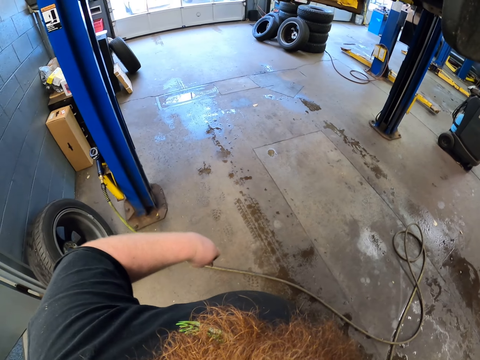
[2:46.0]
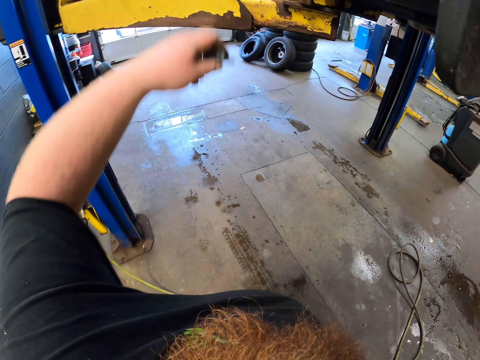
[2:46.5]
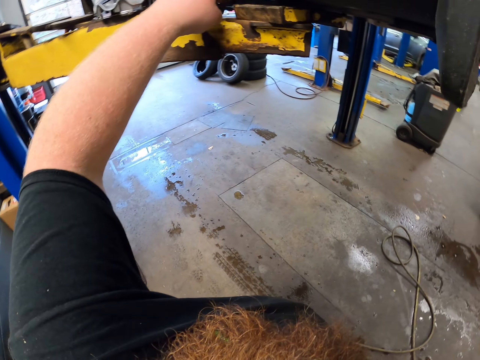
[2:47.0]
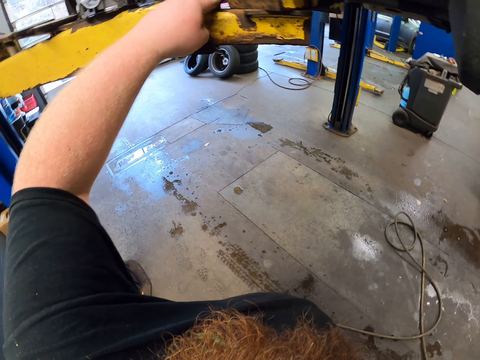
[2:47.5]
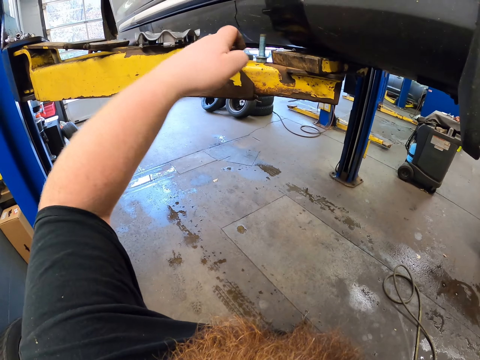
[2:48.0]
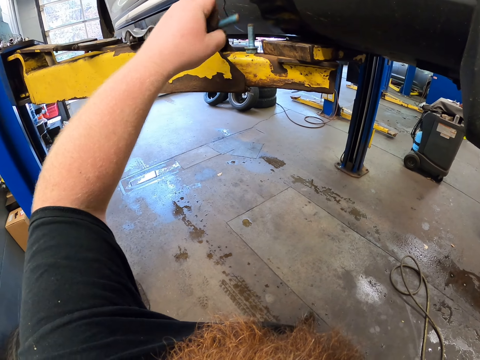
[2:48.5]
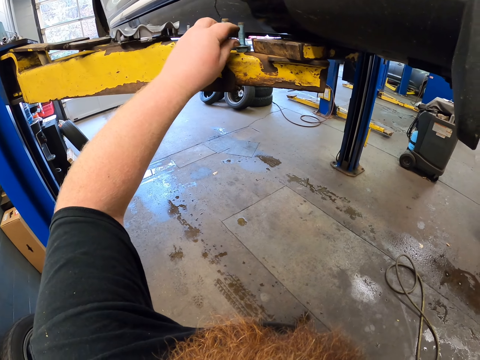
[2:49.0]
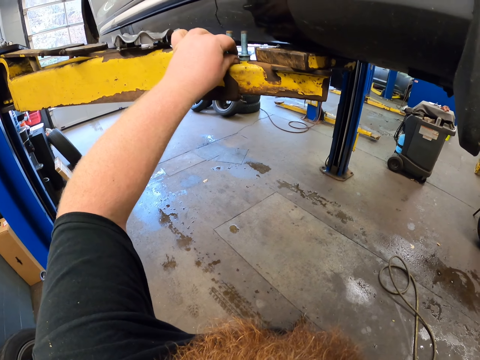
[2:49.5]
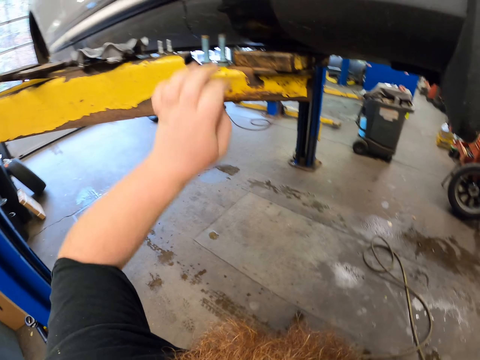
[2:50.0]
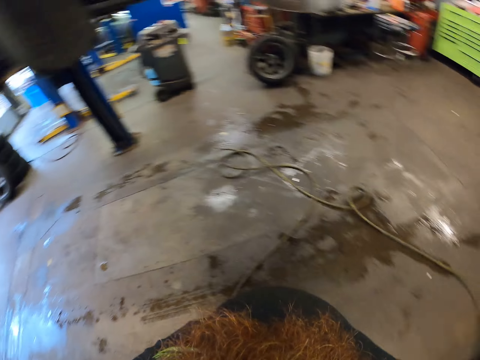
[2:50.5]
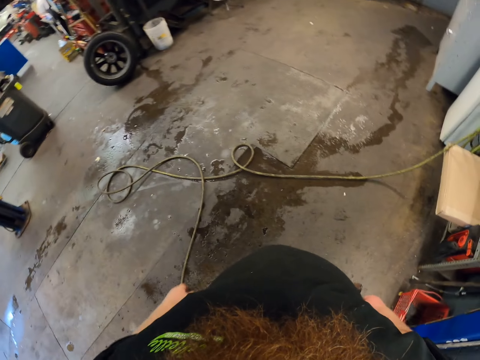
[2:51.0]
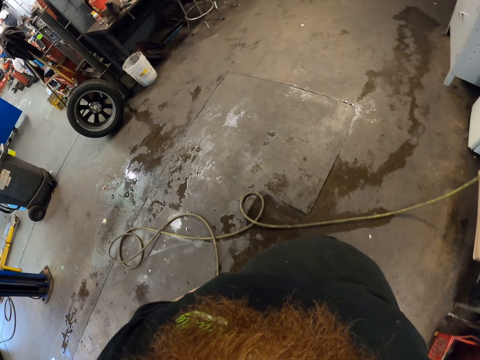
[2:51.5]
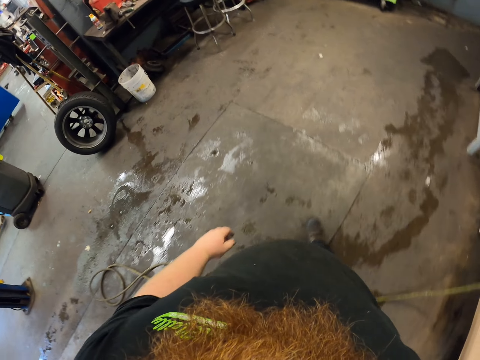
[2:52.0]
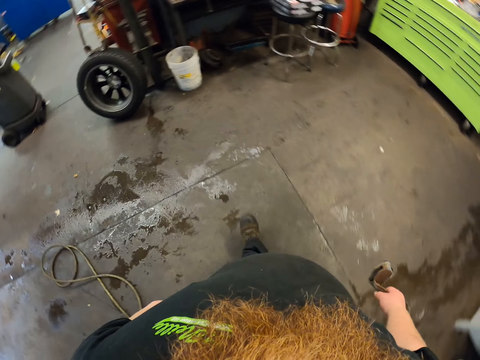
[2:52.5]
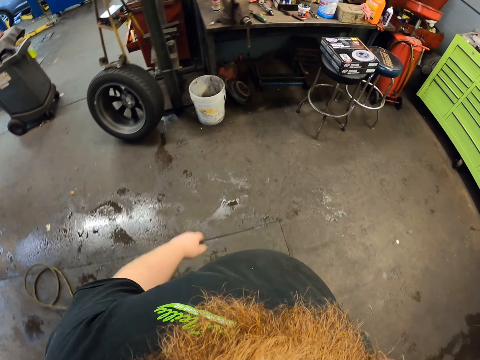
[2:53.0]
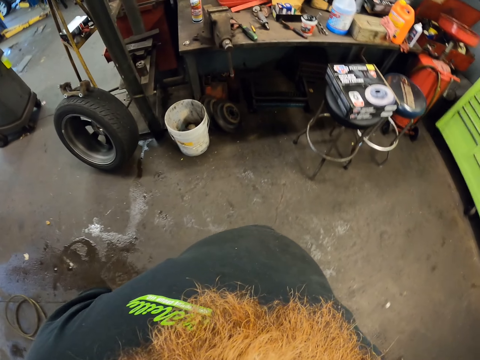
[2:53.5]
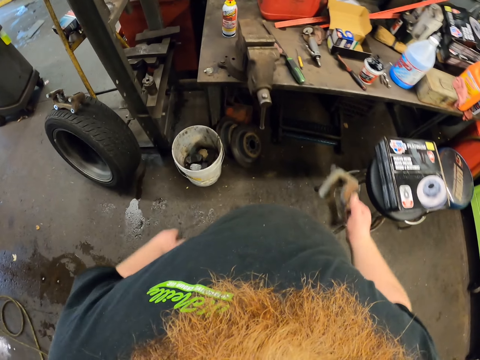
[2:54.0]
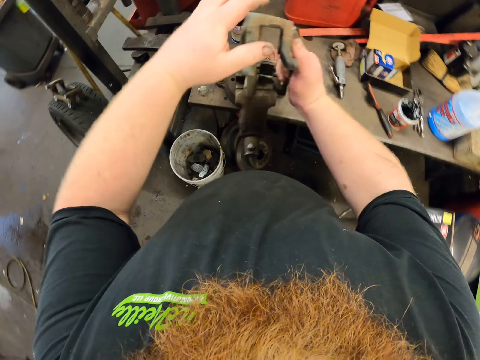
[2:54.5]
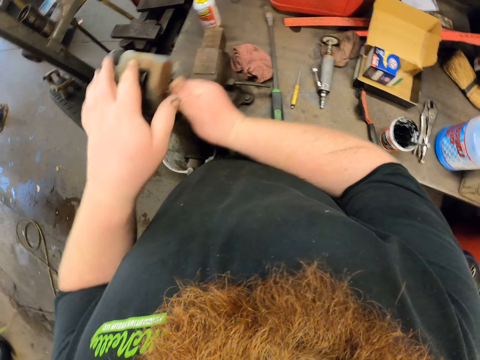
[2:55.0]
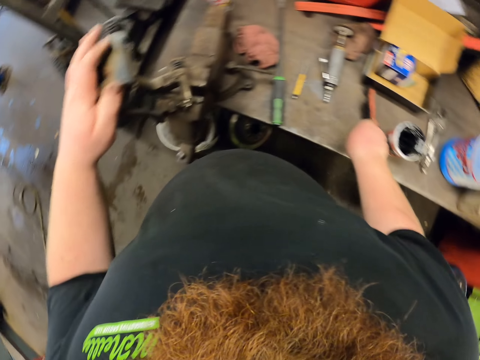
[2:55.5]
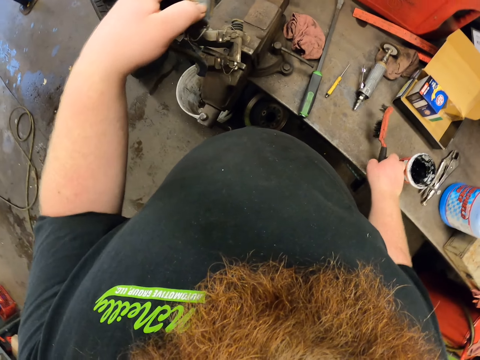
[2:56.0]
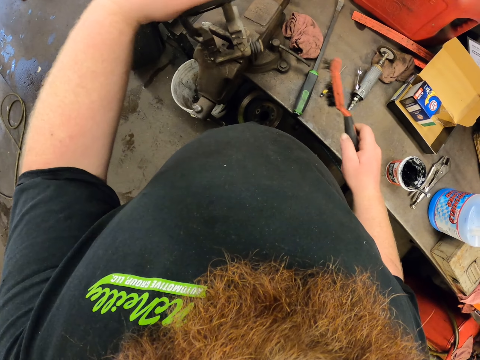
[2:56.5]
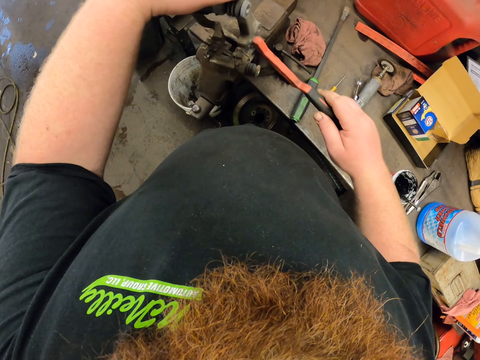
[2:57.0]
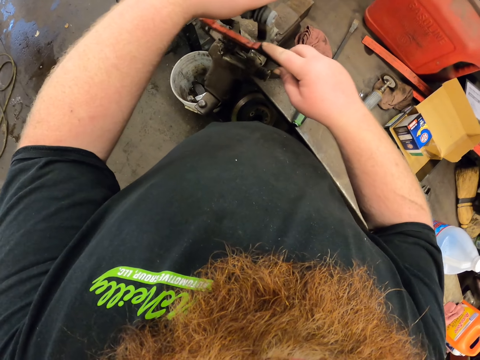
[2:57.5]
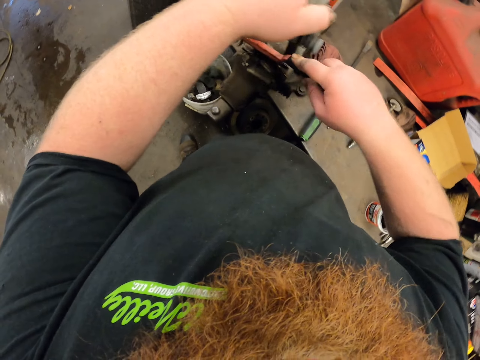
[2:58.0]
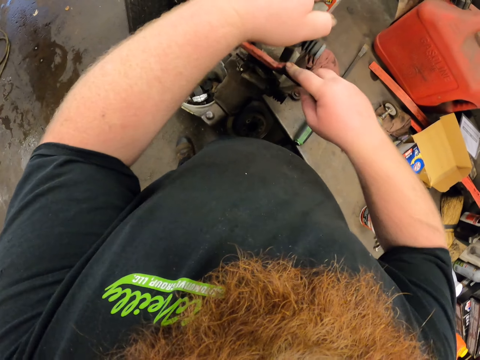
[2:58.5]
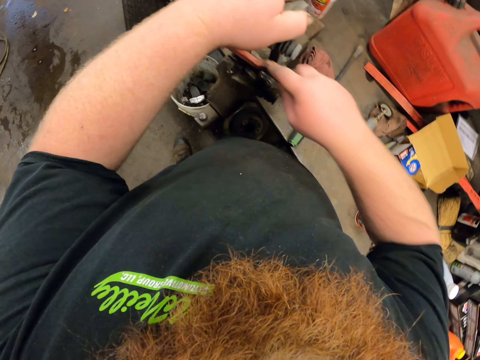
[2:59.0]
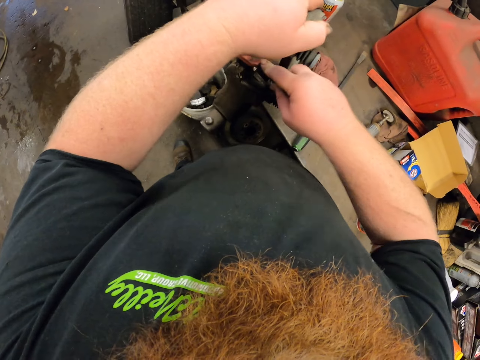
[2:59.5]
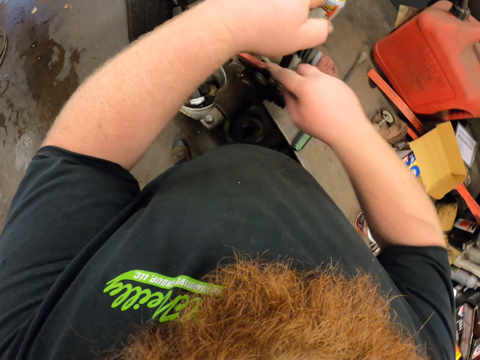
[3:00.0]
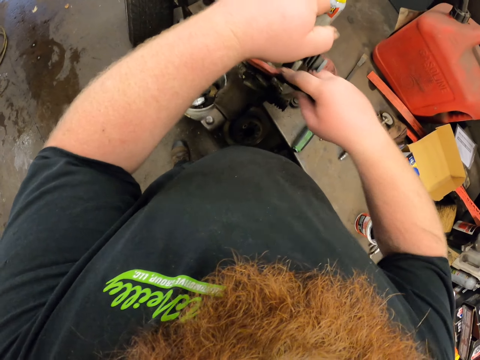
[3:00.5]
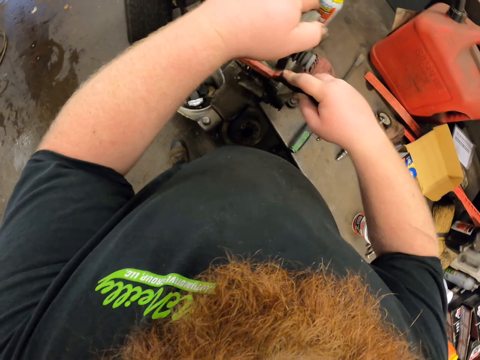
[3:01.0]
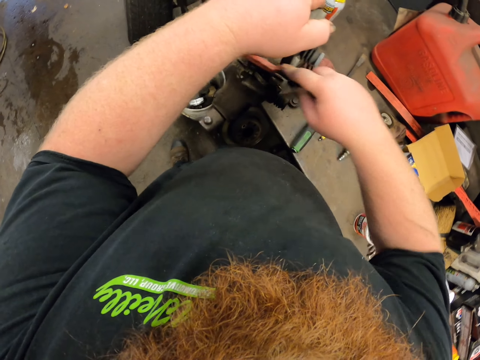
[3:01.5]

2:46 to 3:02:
The camera wearer puts bolts on the hydraulic hoist. They carry the caliper housing to the work surface. They walk in the garage. They hold the caliper housing and grab a wire brush. They put the brake caliper on the table and turn the brake caliper. They brush the caliper housing with the wire brush.

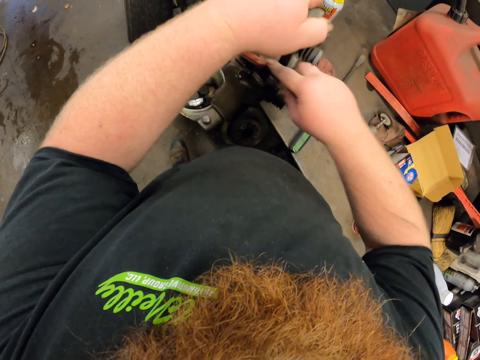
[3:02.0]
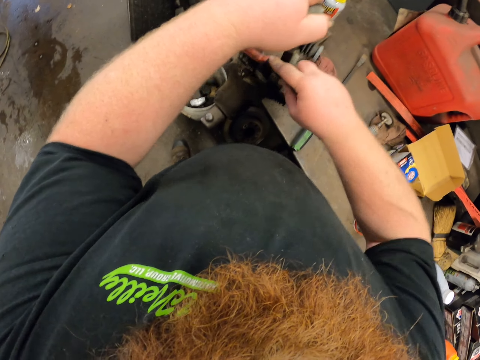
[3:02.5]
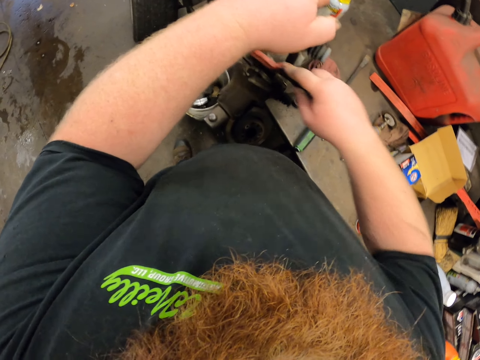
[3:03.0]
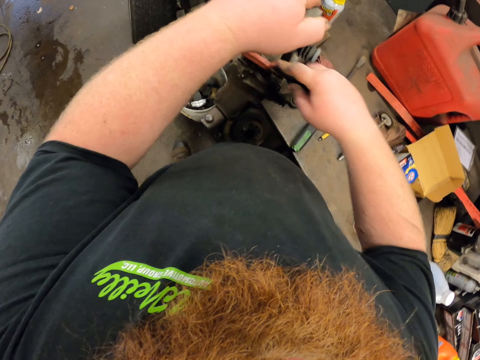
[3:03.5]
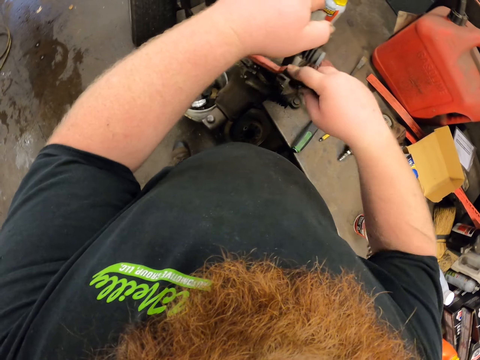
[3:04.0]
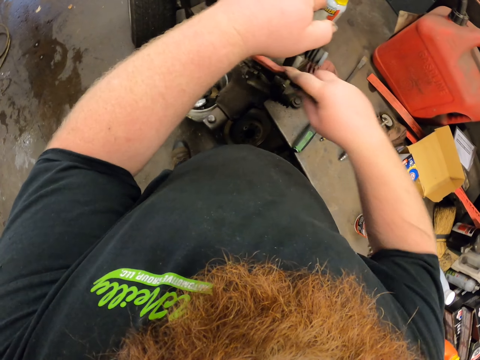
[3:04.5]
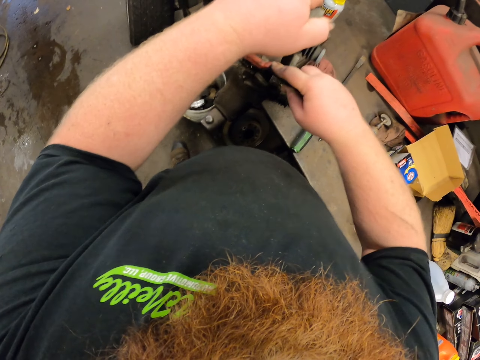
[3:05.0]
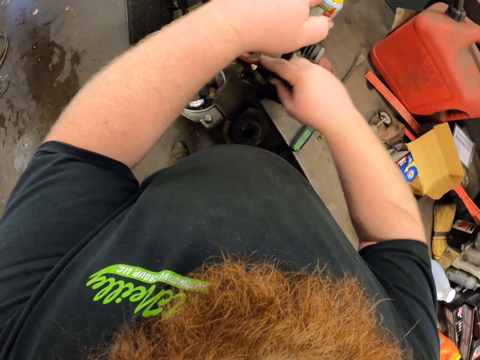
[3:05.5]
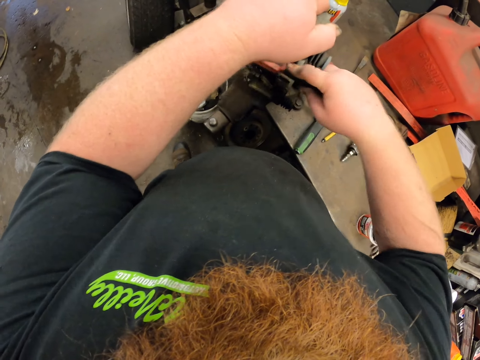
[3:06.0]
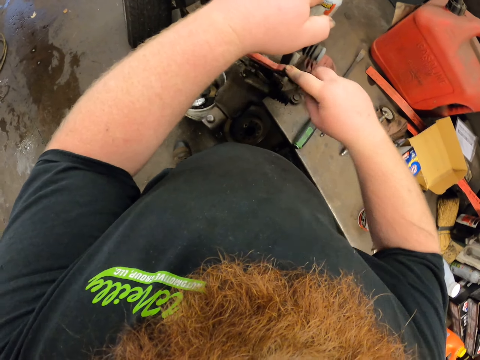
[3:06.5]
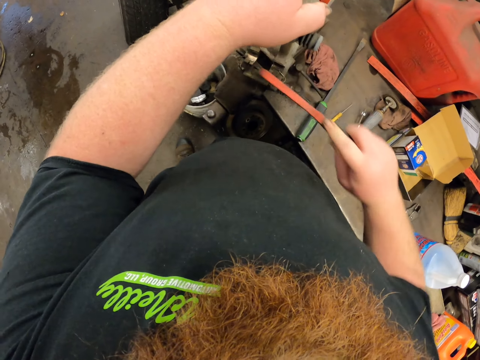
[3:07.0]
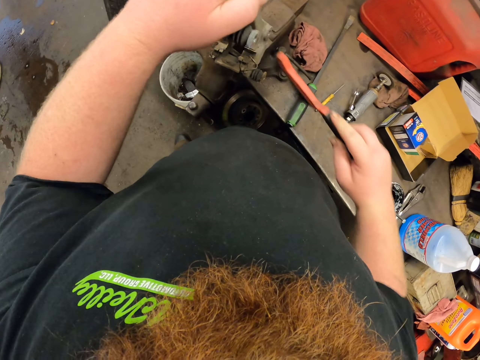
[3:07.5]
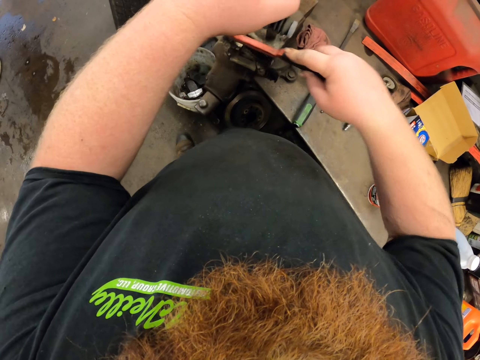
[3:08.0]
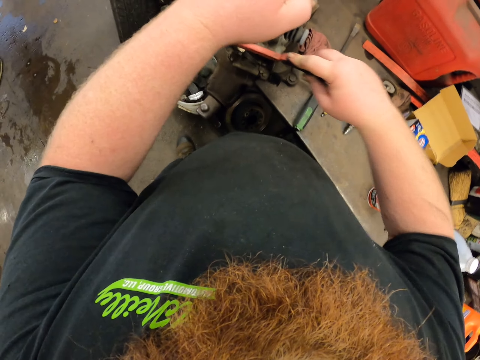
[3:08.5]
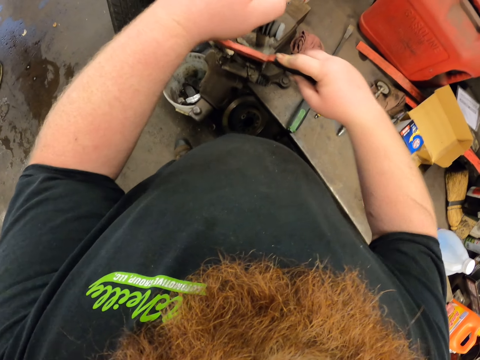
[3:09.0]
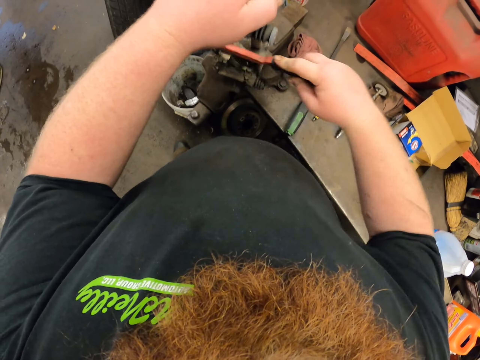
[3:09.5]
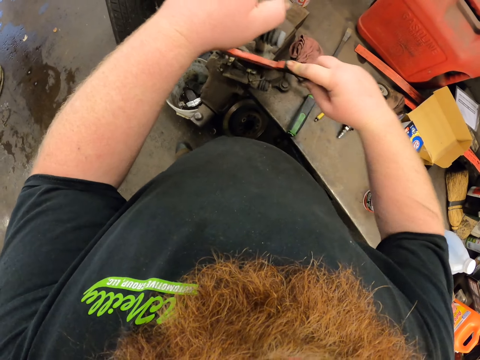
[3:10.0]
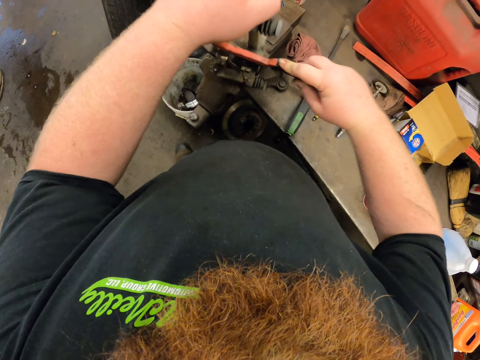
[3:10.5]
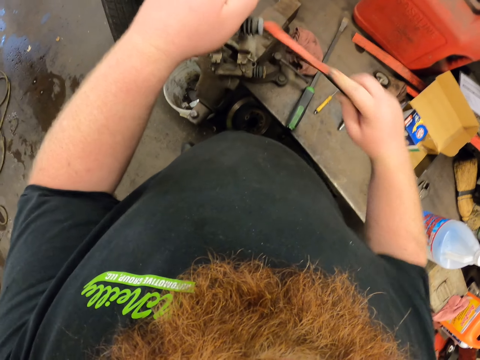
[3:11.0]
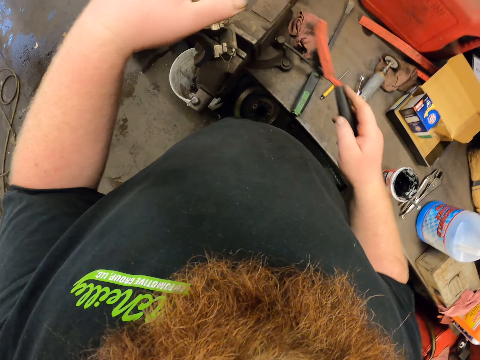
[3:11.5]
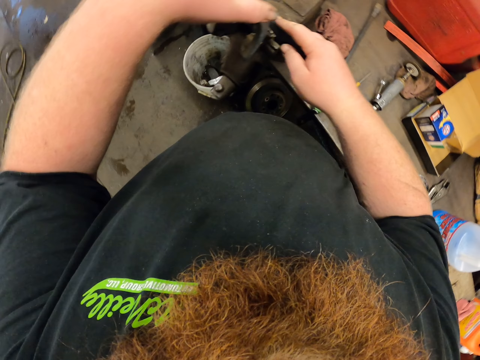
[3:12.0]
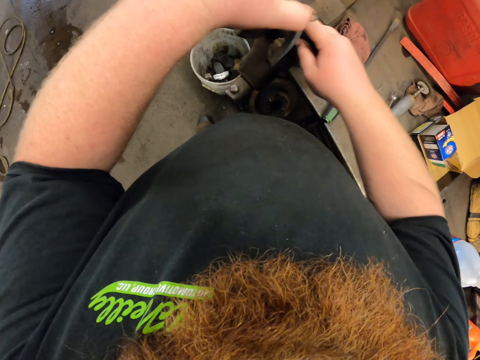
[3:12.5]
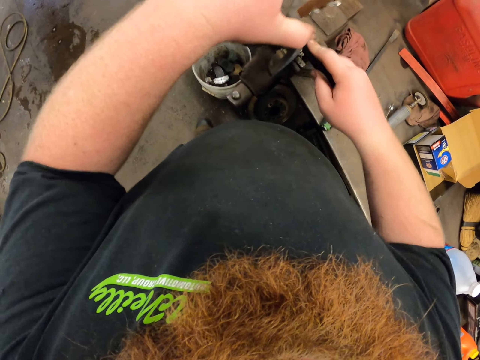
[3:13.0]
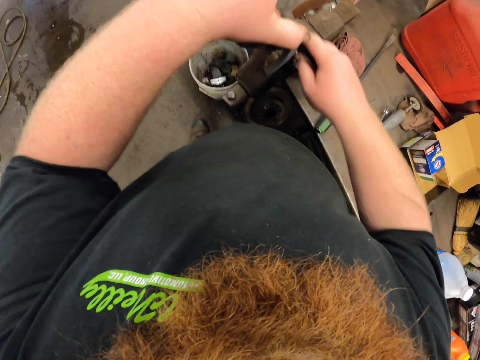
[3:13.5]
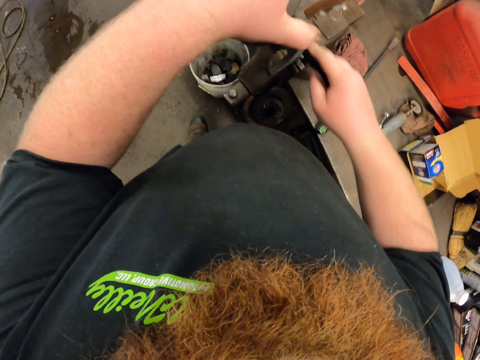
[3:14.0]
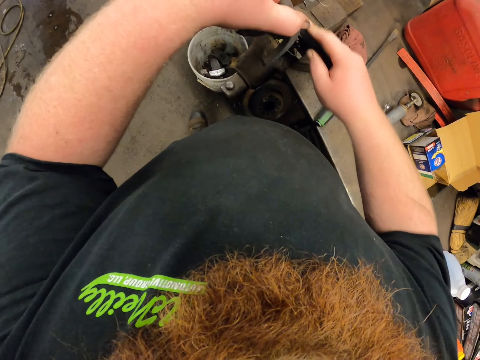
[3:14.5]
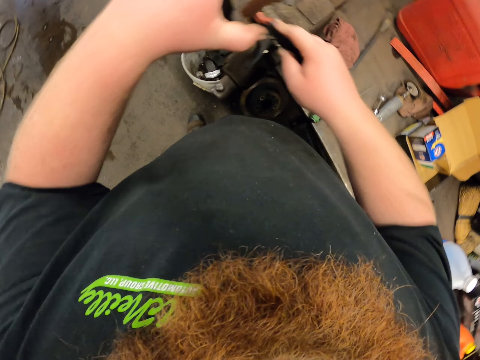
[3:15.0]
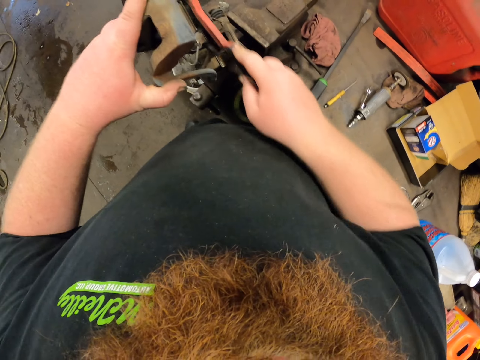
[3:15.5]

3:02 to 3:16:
The camera wearer turns the caliper housing and holds a wire brush. They brush the caliper housing with the wire brush.
